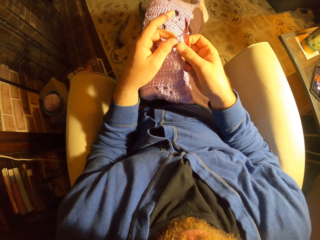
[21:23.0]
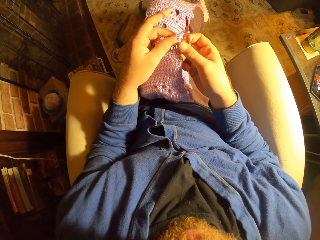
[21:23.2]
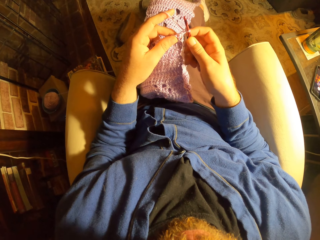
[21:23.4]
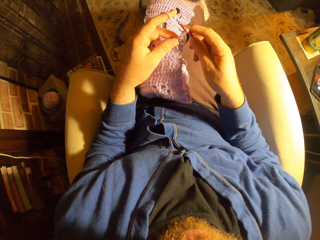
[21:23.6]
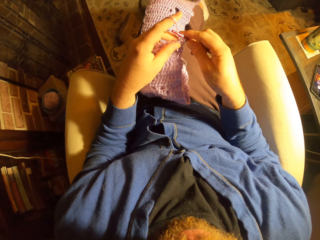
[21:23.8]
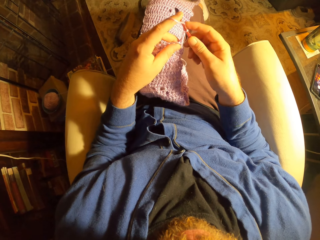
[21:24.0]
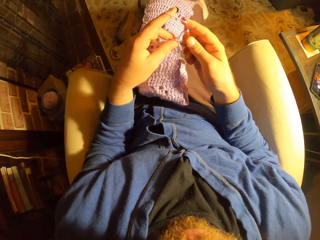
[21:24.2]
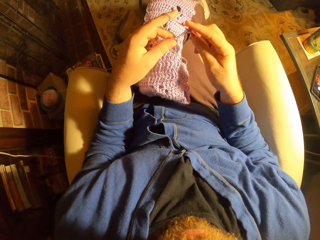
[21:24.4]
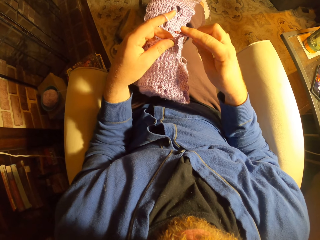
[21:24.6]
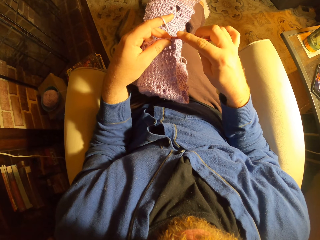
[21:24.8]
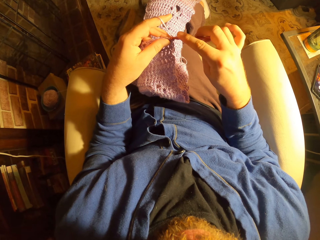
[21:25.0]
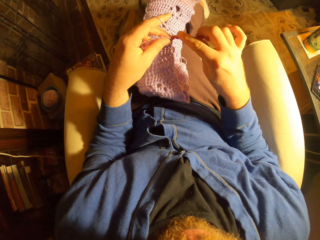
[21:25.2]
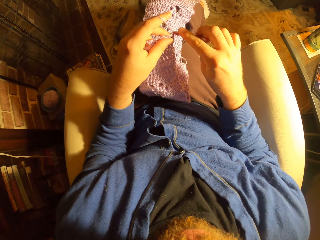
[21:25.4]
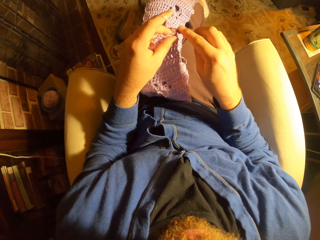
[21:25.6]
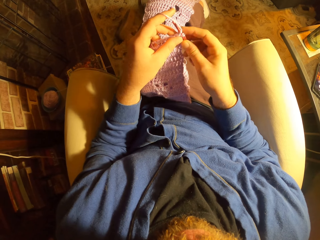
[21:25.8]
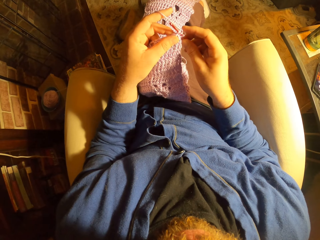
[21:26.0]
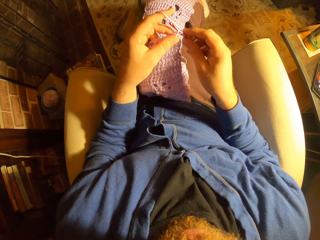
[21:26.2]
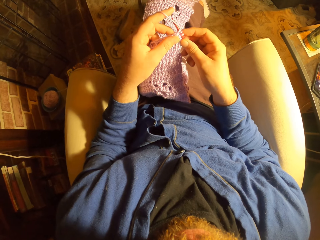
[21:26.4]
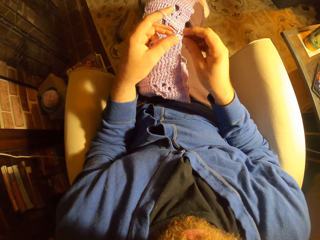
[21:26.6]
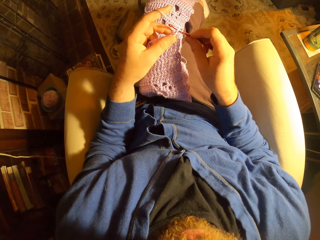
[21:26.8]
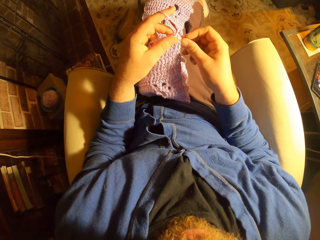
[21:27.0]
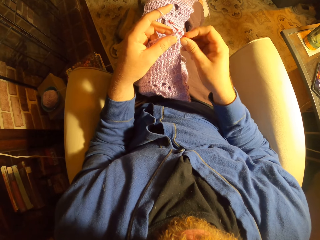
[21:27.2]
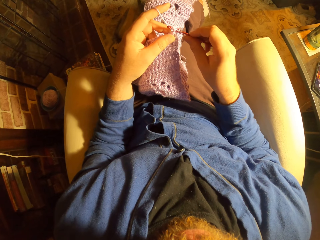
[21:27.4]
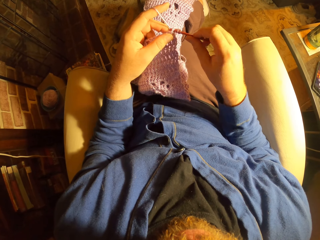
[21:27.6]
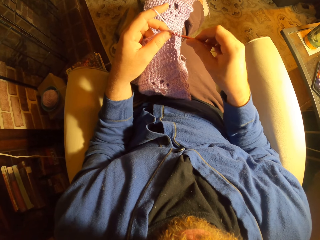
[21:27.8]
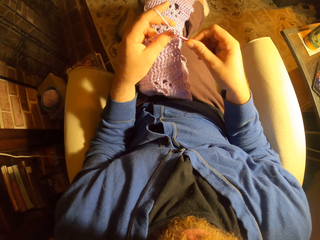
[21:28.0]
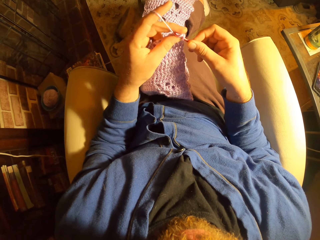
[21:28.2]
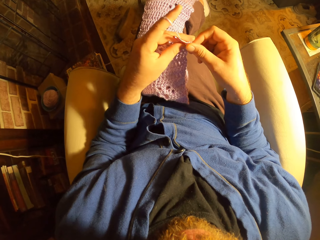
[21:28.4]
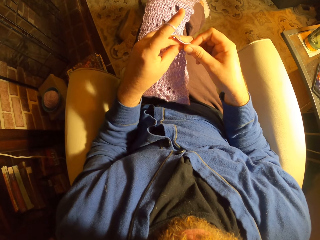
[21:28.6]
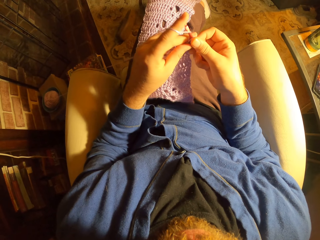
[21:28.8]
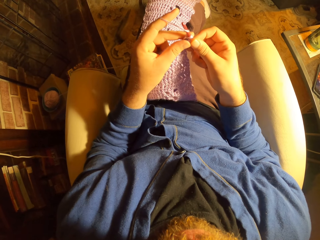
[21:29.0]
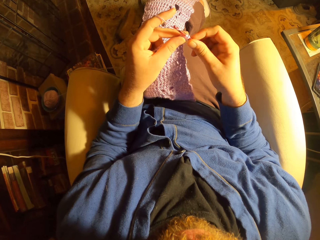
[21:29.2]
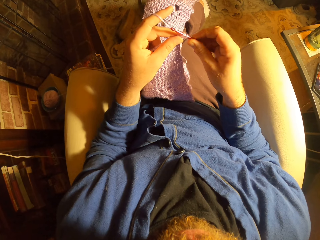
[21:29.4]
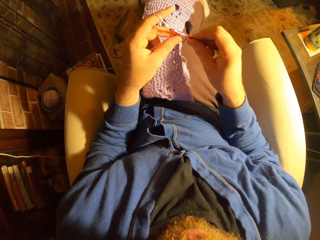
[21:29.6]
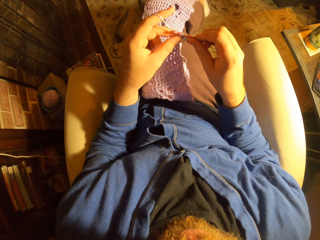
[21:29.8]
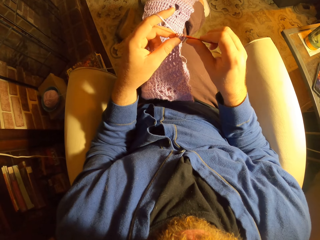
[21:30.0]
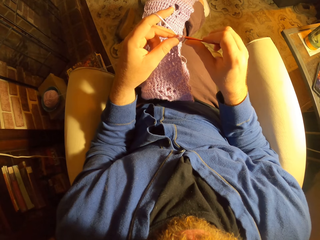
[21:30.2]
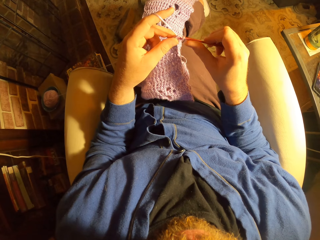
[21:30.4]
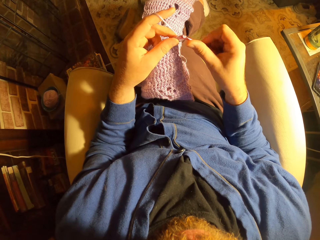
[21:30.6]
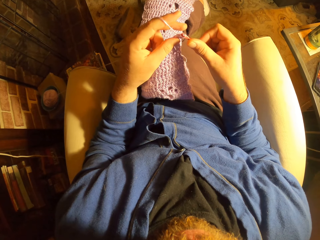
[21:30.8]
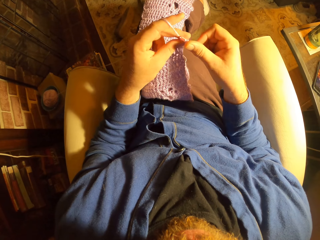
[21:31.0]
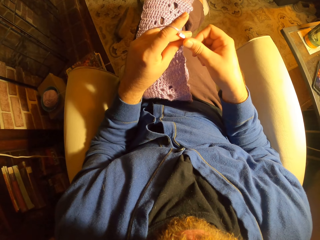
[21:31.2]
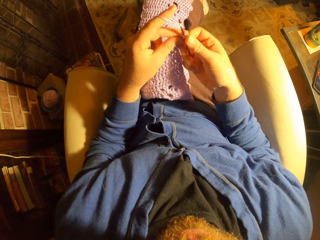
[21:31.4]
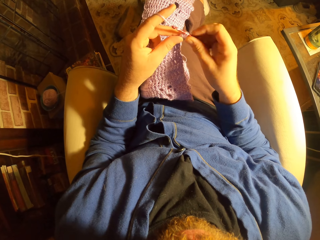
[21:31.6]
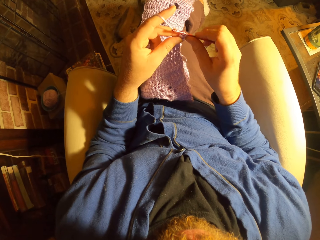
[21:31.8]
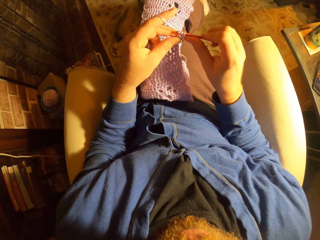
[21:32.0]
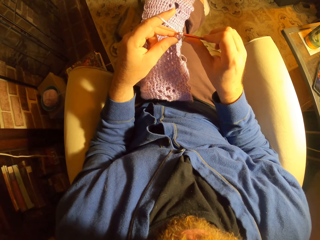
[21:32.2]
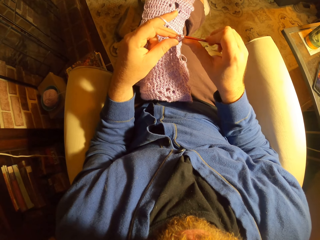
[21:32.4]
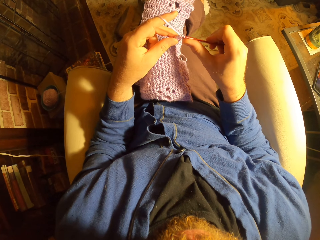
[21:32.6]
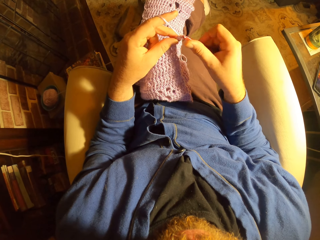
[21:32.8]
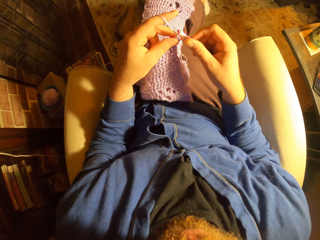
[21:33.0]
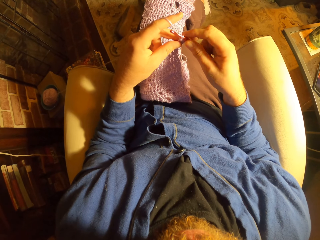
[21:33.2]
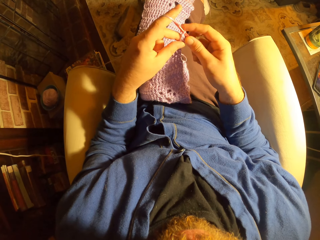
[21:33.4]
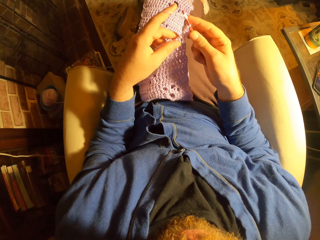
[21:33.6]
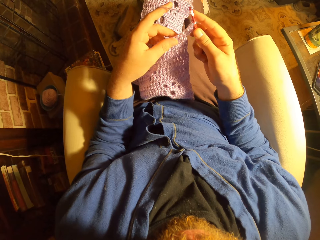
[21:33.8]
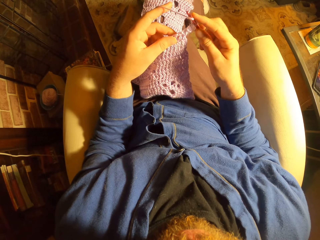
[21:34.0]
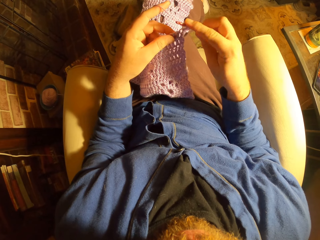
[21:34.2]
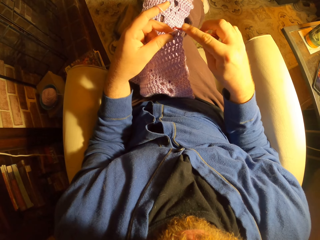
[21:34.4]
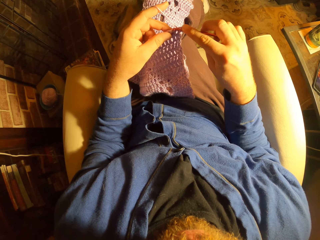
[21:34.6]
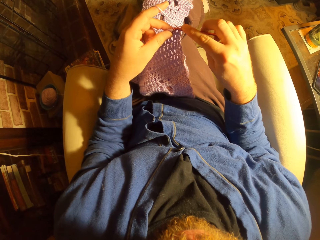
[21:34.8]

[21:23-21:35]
The camera wearer crochets with the yarn.

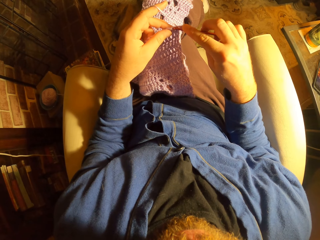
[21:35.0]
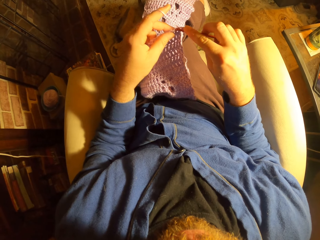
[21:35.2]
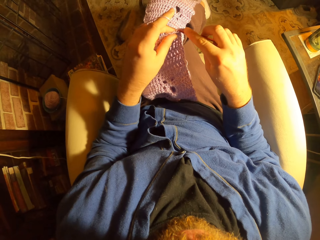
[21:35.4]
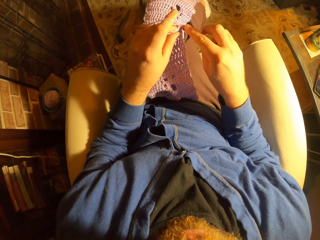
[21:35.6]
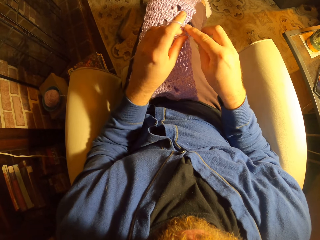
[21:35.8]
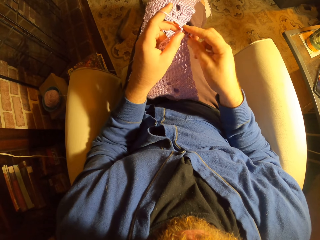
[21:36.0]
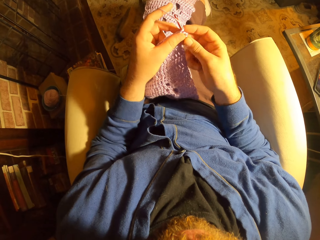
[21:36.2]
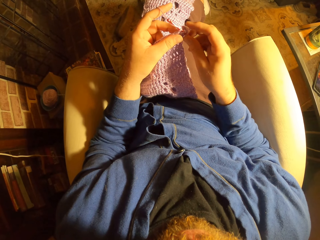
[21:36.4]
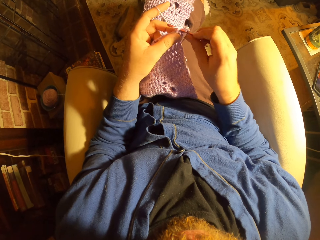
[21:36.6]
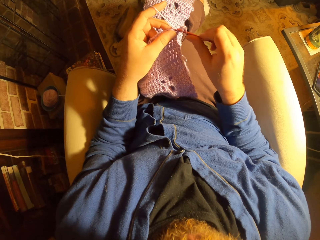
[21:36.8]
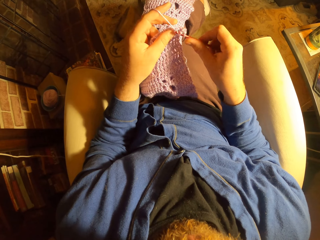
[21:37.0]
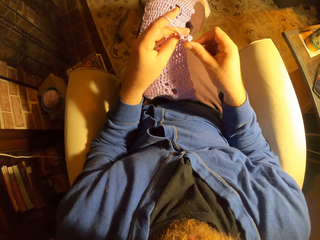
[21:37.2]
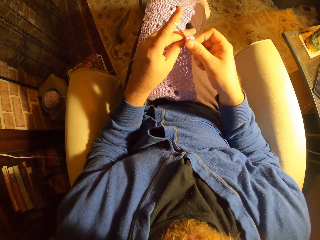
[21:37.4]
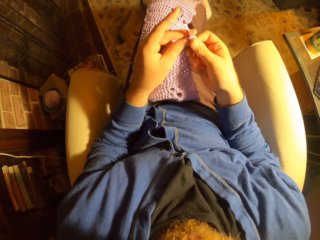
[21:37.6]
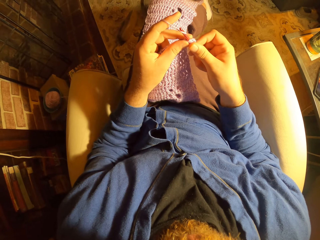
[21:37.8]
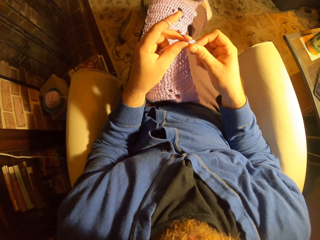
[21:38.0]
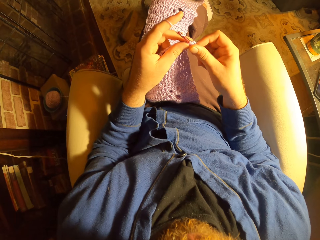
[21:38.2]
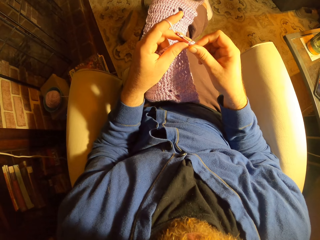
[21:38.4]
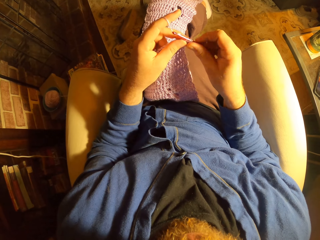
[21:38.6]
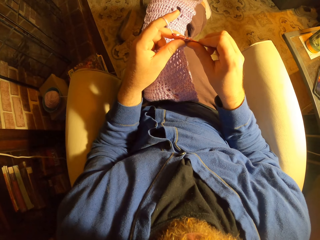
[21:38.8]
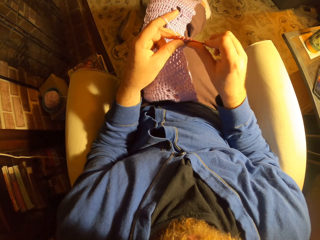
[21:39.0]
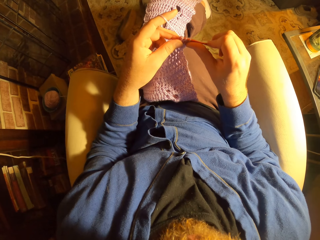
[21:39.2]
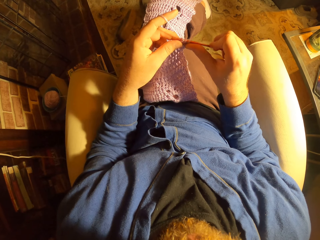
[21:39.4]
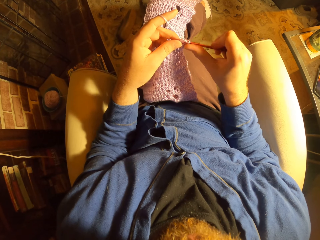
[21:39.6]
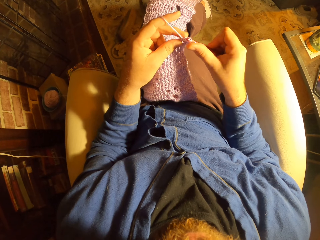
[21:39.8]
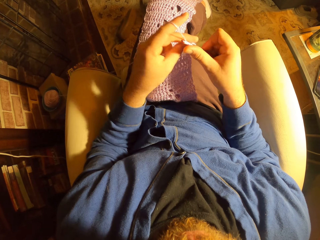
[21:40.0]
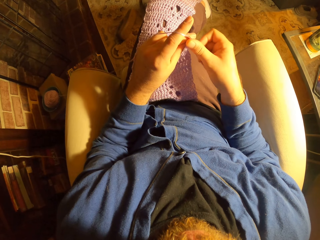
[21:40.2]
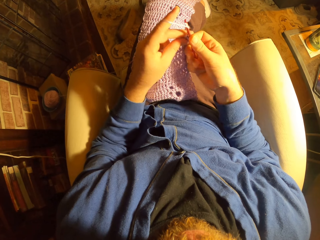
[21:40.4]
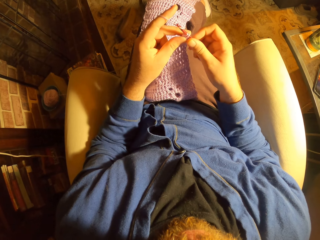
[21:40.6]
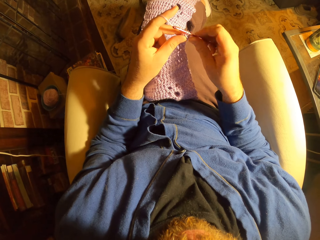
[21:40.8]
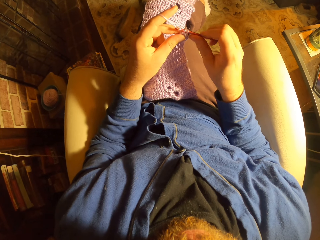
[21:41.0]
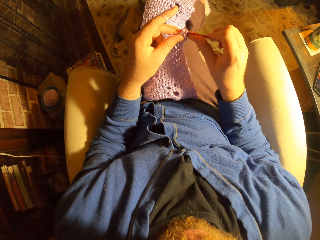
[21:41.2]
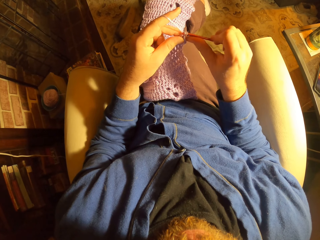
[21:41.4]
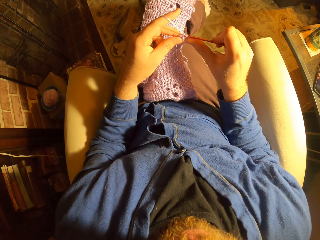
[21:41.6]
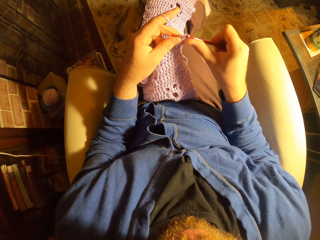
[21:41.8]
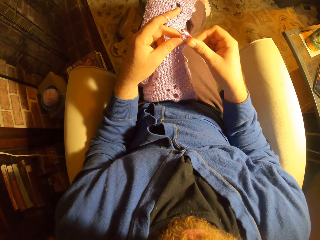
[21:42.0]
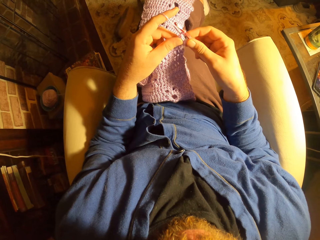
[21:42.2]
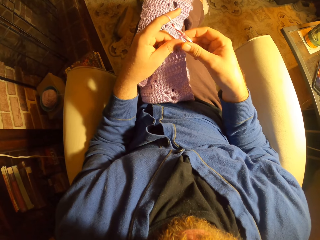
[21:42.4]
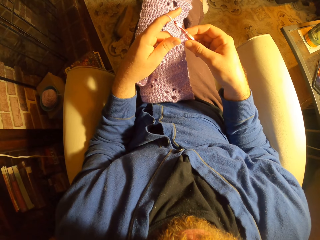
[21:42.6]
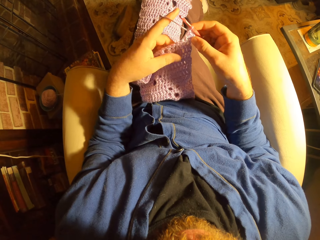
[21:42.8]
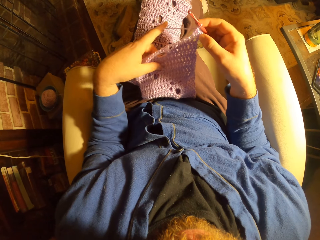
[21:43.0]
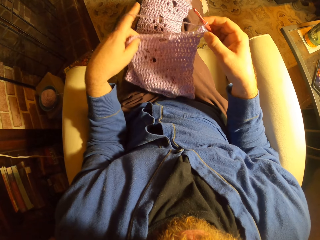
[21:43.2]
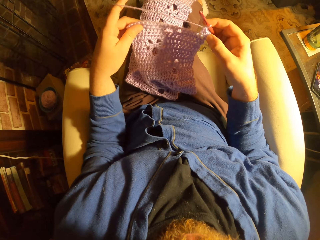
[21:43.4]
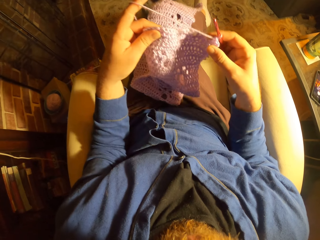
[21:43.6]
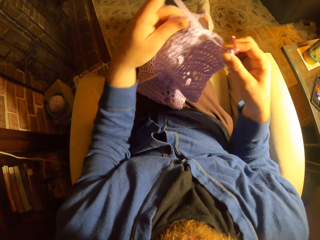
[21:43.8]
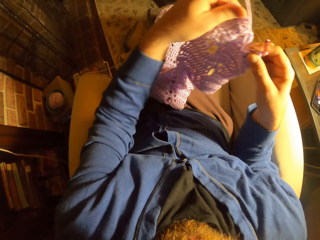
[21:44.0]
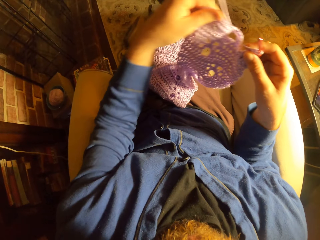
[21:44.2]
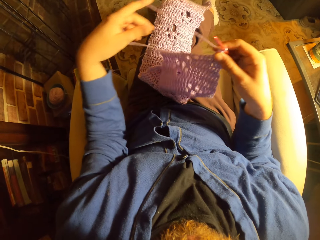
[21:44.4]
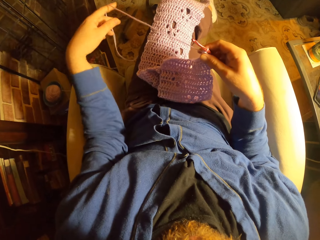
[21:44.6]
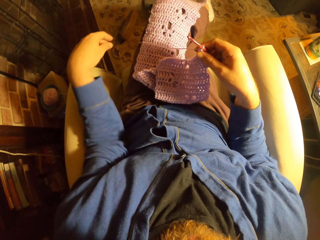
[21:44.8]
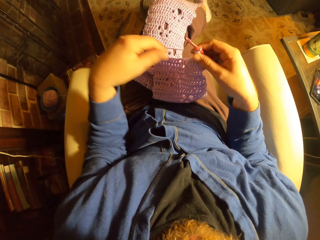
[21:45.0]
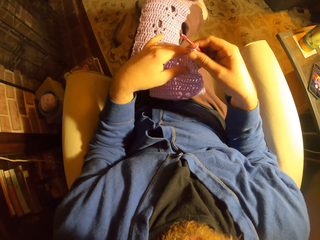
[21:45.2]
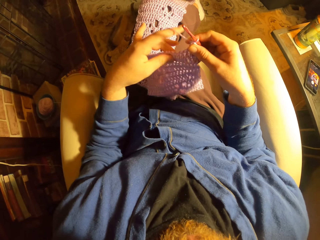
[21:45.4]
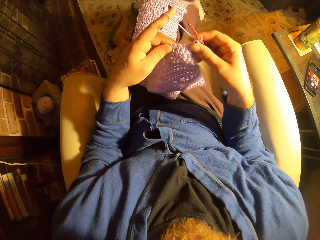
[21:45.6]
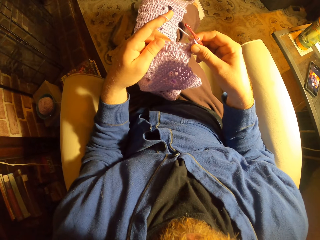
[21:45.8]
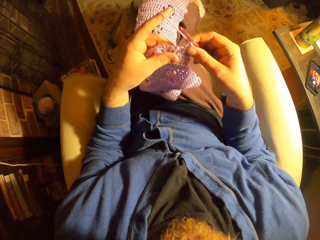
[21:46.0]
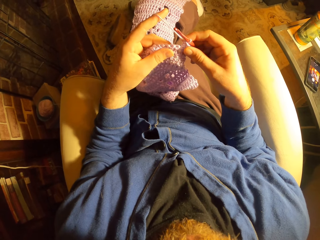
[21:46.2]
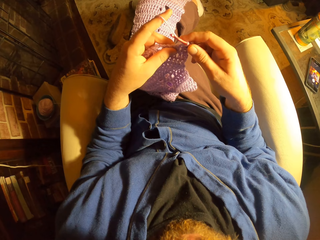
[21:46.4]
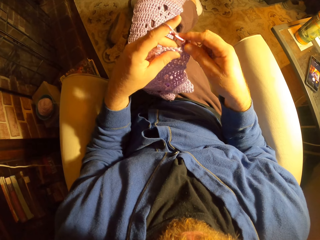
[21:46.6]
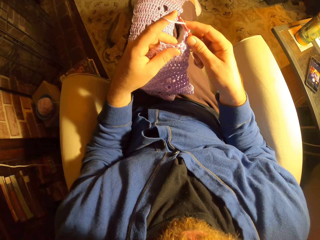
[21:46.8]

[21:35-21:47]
The camera wearer adjusts the crochet with her left hand. She looks at the fabric. She moves the thread. She holds the crochet with her left hand.
